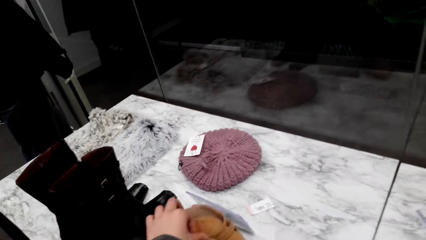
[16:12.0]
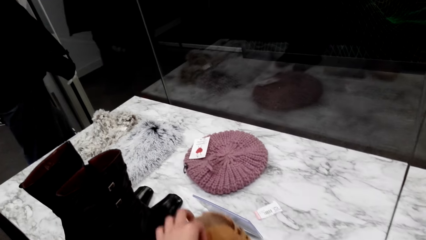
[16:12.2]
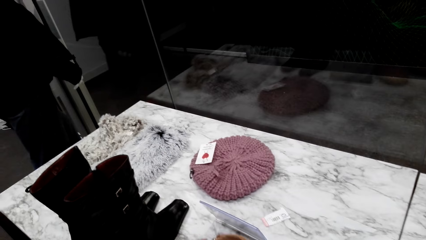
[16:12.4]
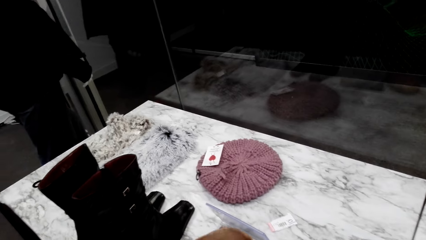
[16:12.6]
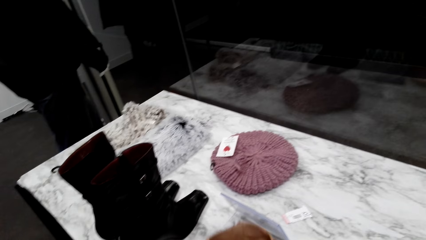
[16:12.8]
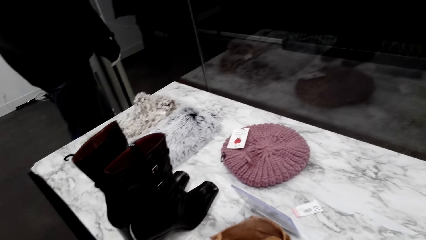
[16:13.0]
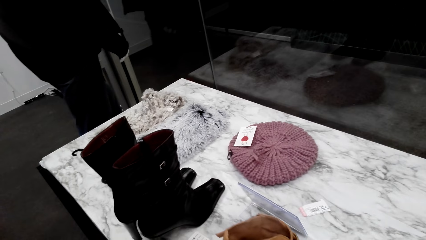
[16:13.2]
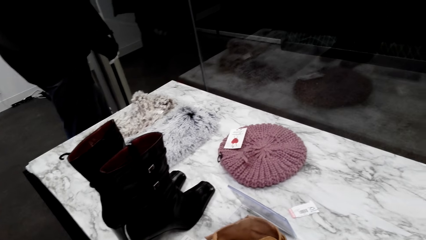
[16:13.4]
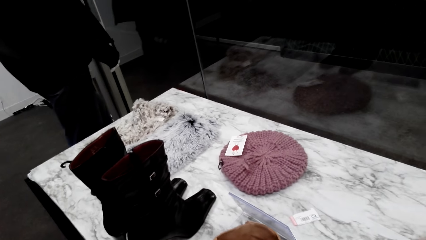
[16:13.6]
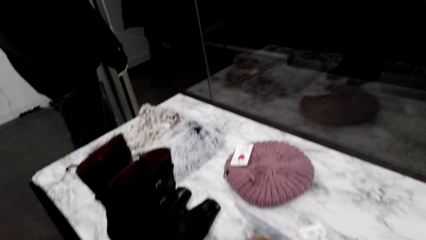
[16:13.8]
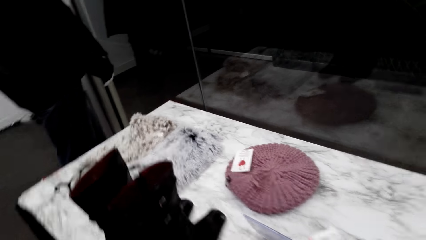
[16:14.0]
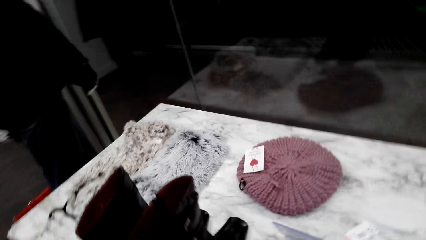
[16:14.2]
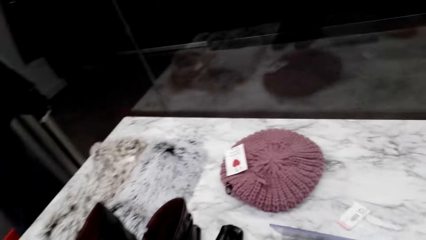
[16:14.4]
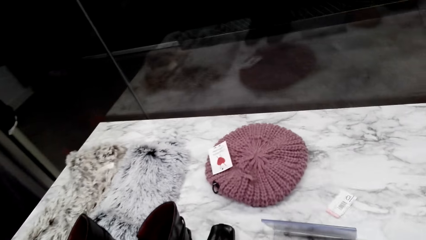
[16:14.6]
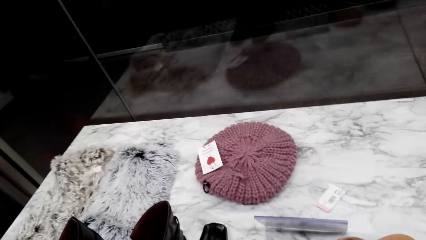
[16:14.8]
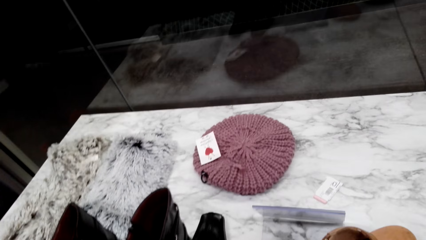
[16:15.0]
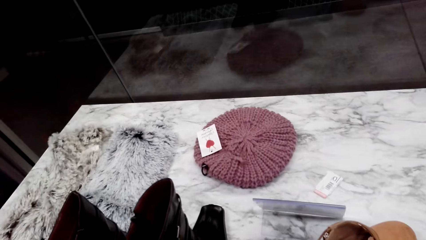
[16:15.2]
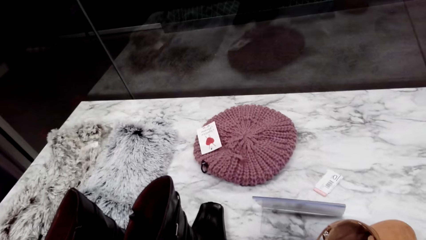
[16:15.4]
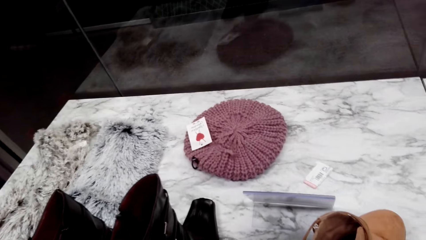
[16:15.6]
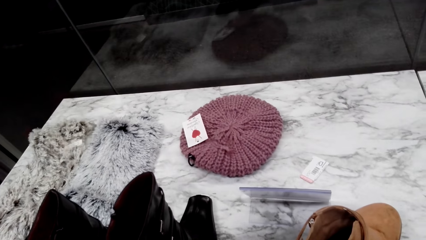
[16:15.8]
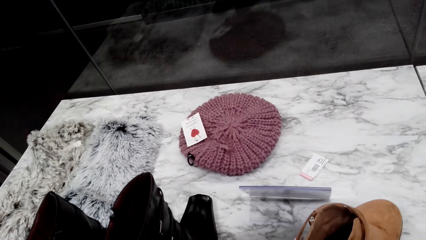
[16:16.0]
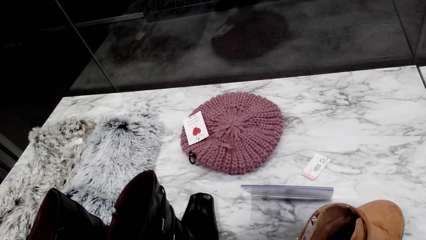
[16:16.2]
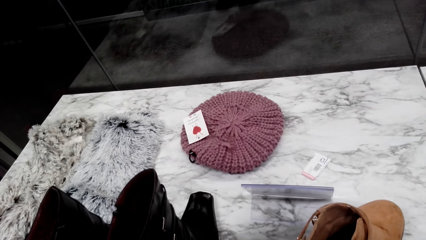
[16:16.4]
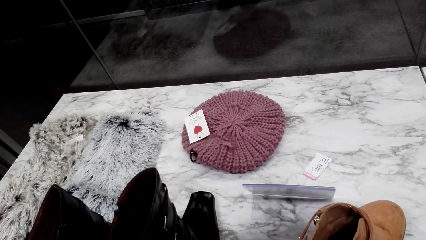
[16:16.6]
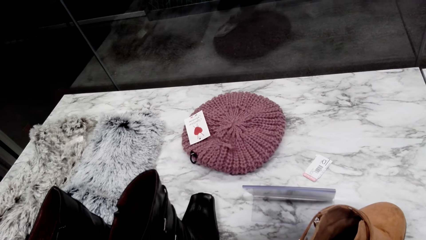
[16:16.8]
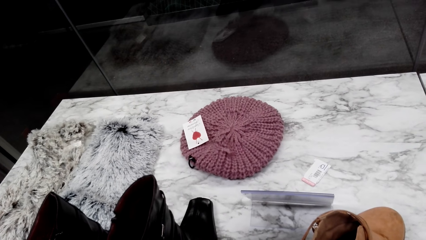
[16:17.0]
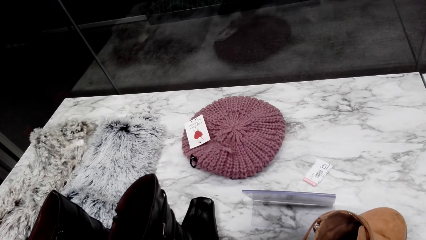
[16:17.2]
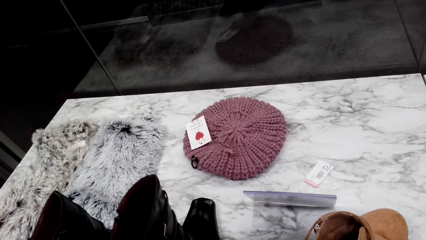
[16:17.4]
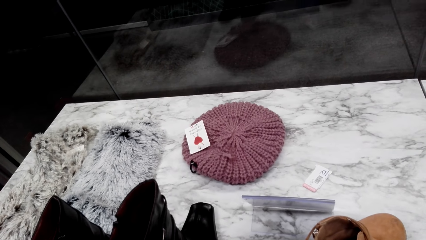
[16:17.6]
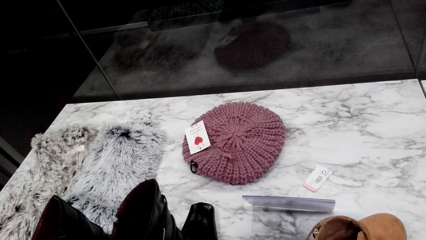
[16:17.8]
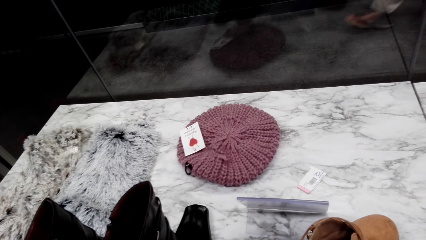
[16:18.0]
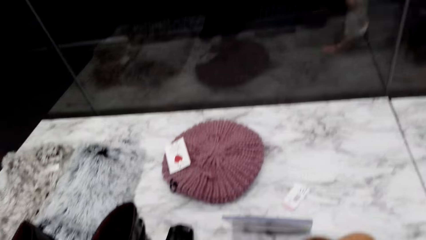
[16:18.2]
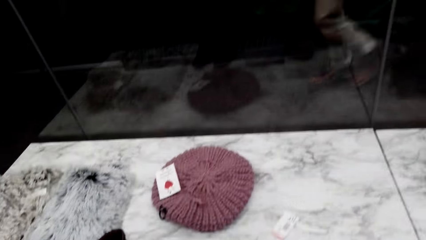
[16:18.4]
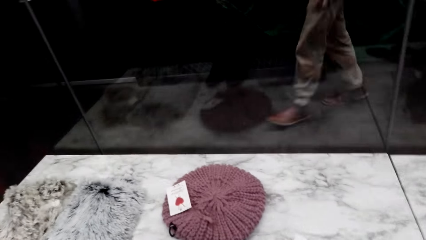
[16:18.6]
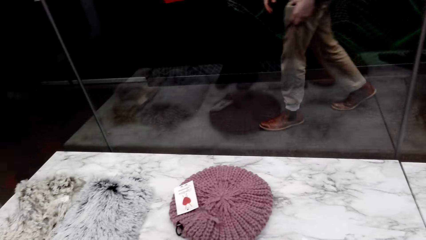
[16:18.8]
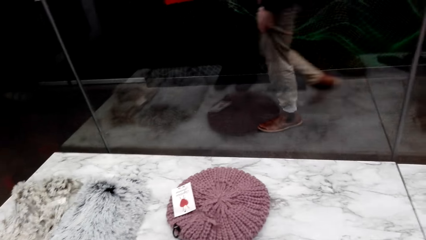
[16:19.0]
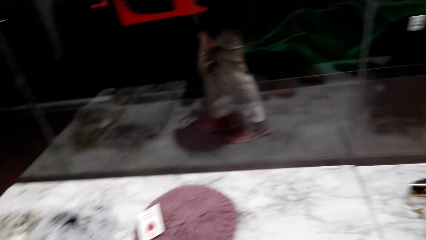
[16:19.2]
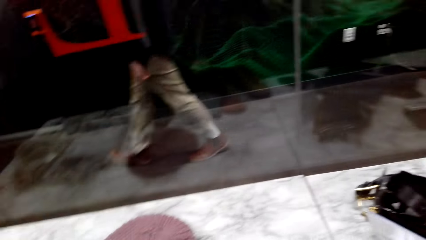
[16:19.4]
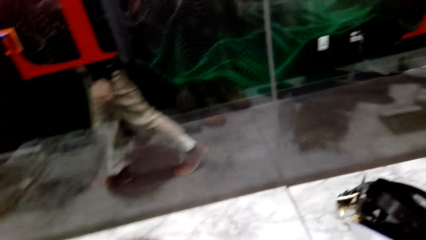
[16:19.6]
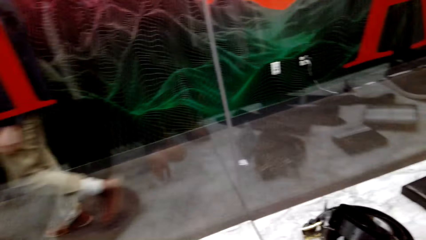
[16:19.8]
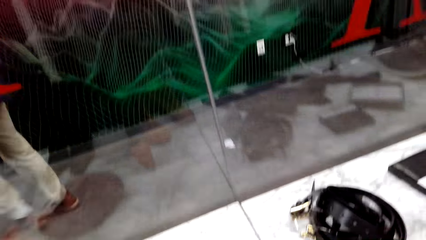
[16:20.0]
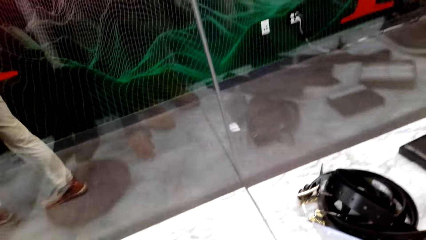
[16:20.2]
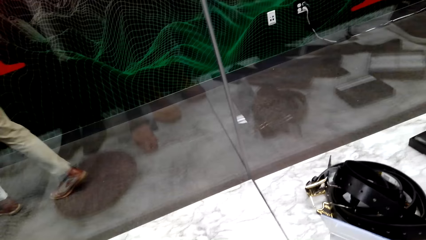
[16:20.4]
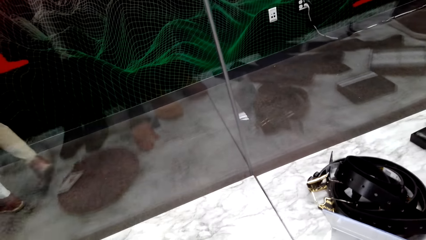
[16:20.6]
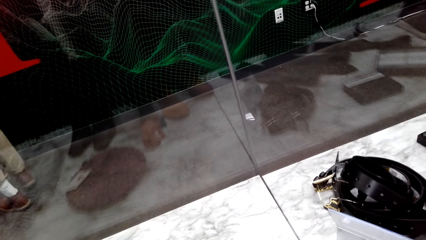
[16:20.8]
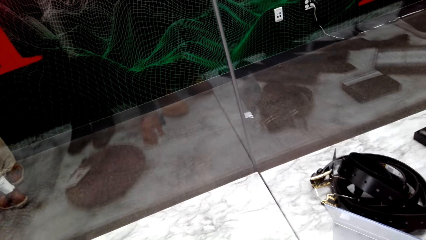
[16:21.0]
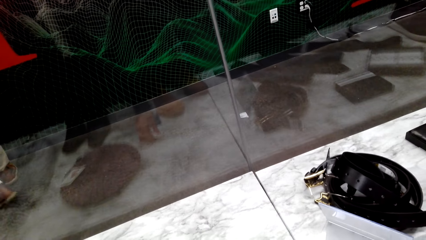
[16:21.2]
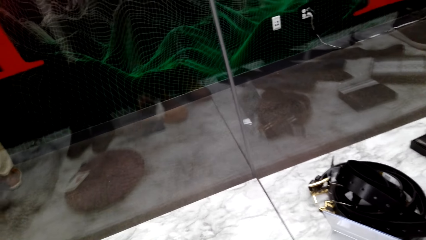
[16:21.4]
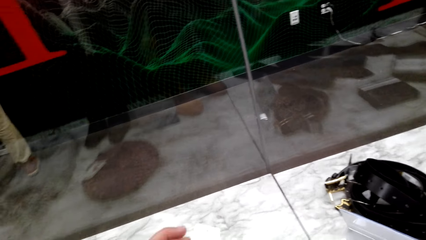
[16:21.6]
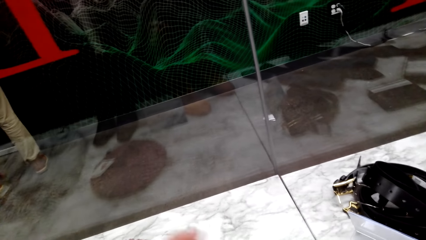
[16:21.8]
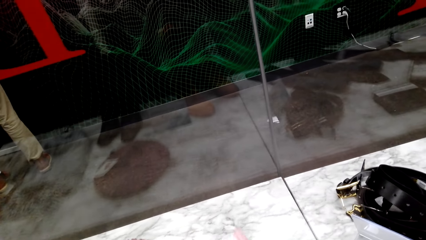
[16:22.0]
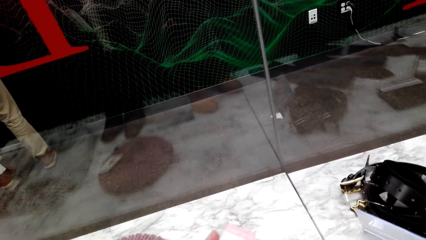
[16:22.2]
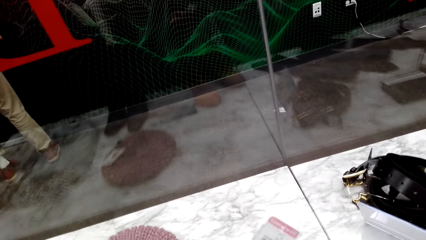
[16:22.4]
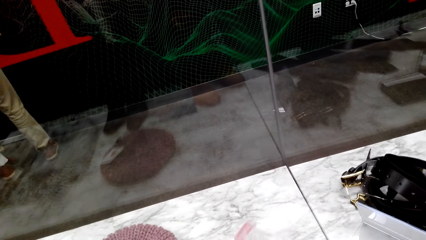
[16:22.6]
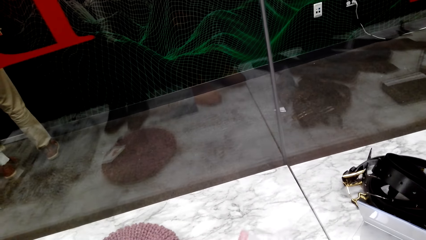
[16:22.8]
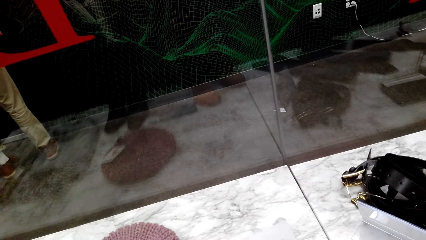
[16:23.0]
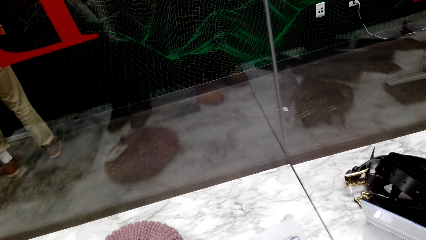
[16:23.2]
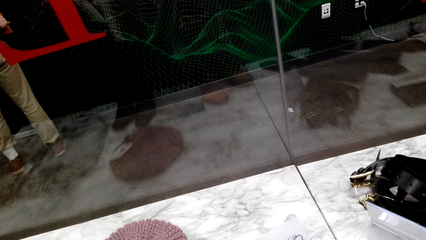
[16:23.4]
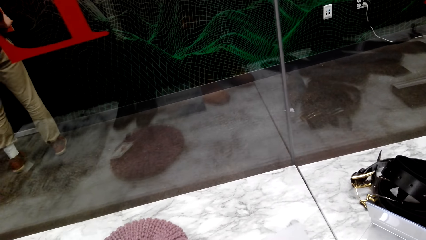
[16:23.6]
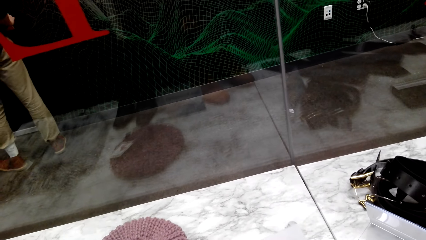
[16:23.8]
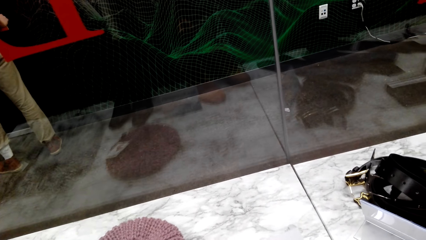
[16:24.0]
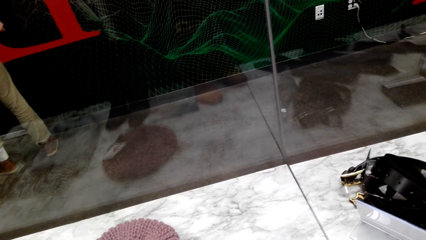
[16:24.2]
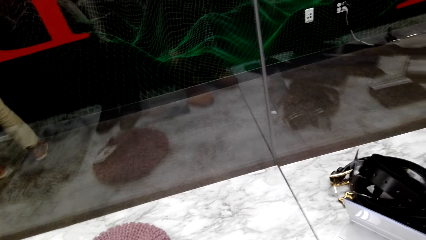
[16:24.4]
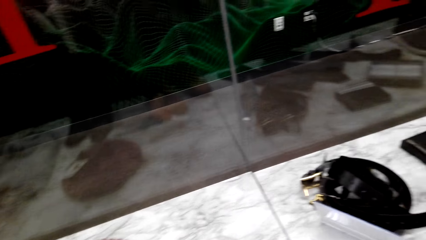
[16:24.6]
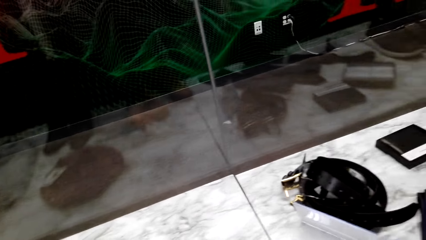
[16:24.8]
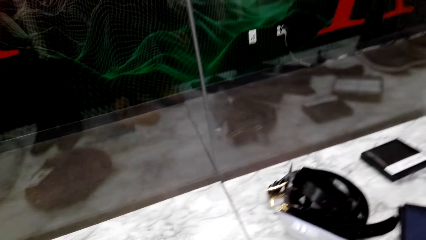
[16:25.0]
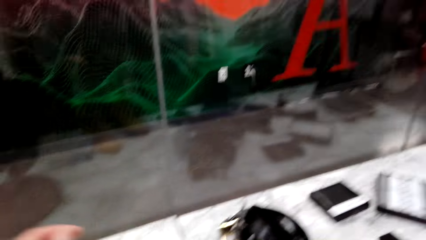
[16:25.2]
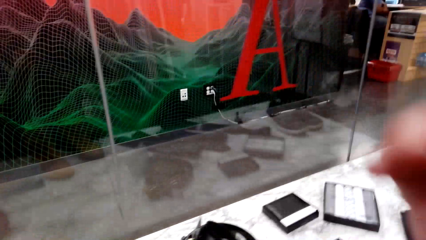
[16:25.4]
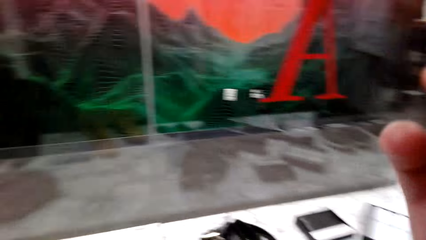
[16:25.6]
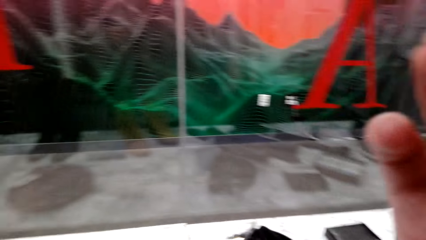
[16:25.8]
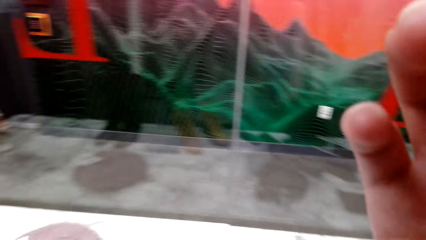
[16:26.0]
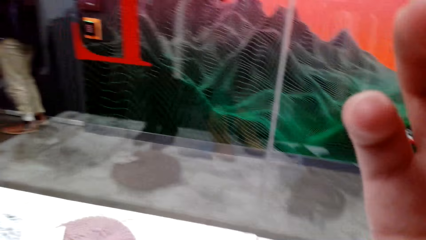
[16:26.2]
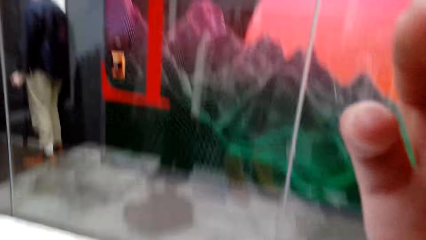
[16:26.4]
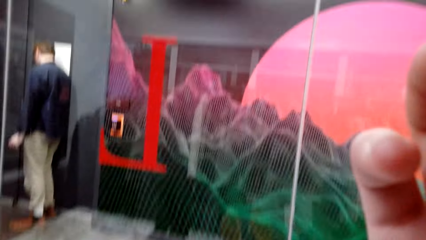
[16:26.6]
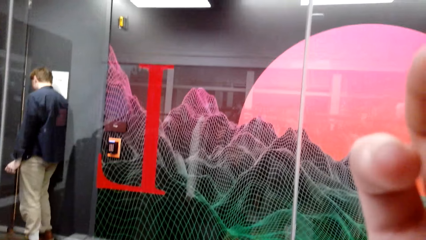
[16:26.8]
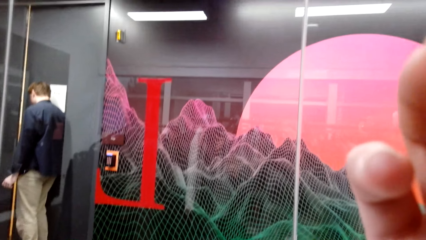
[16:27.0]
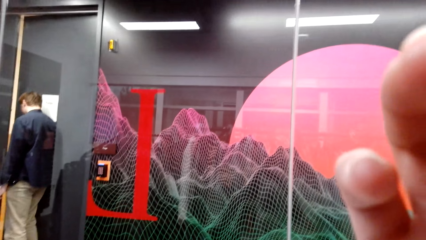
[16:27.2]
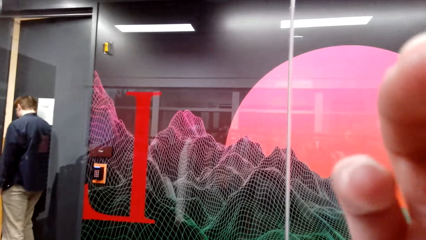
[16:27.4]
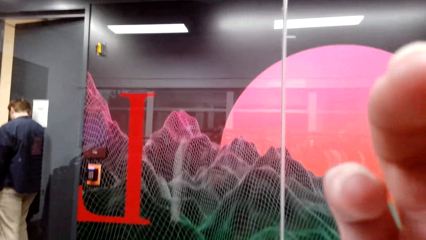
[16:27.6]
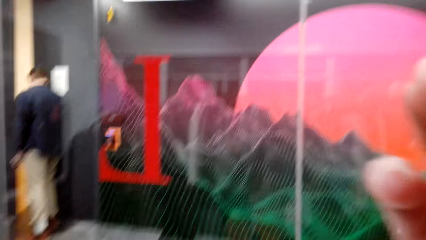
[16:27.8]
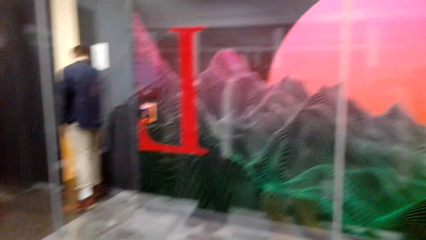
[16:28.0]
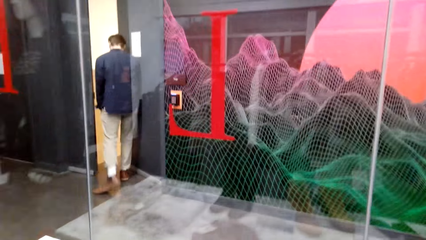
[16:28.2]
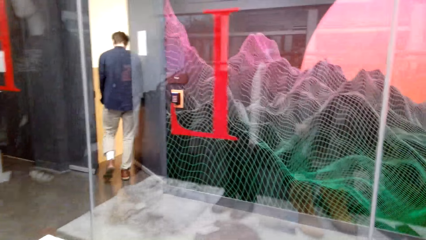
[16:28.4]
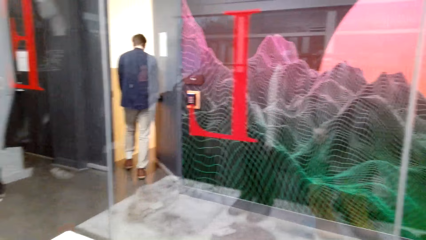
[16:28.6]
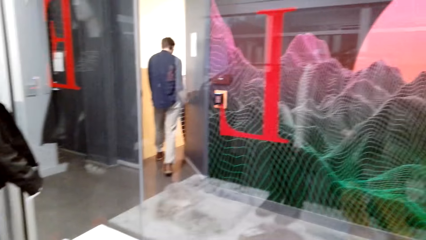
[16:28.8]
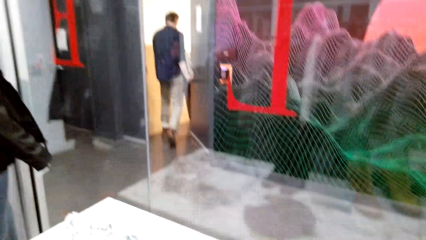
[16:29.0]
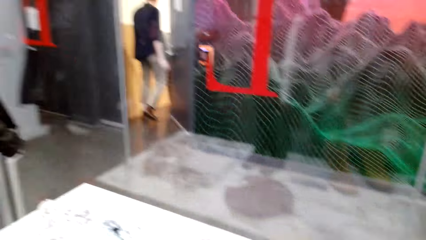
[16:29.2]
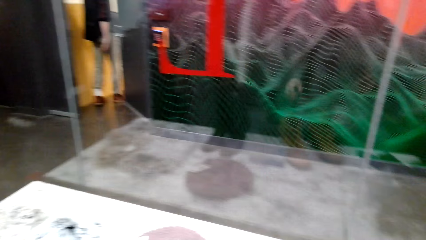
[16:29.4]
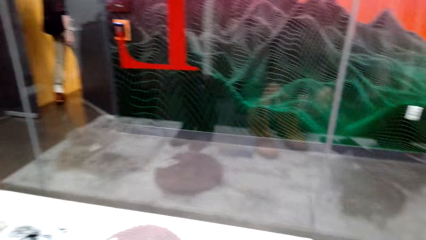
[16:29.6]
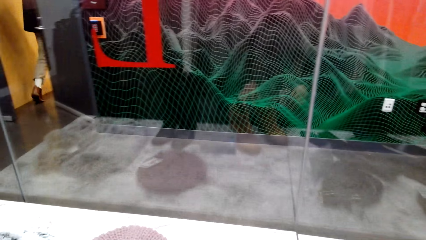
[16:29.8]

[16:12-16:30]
The camera wearer touches the shoe on the table. She moves items on a shelf. She looks around the table. She looks around a supermarket. A man walks around the supermarket. The camera wearer looks around the supermarket. She adjusts a camera with her hand.
